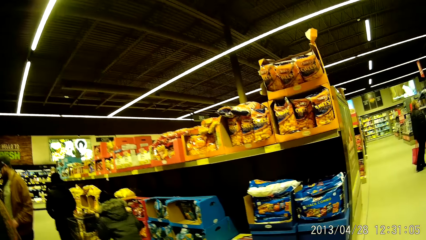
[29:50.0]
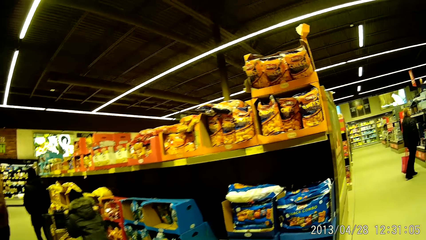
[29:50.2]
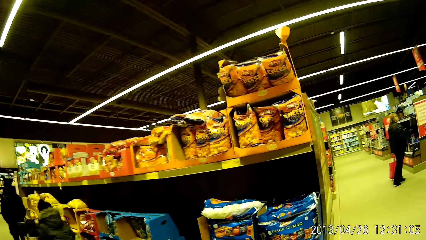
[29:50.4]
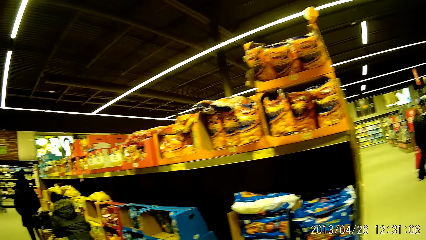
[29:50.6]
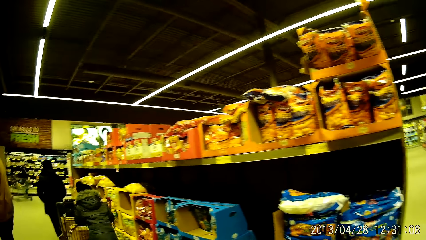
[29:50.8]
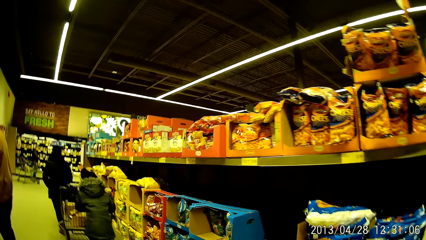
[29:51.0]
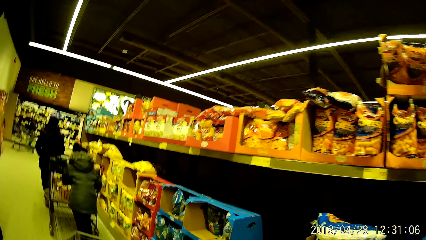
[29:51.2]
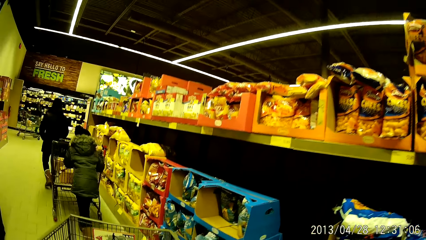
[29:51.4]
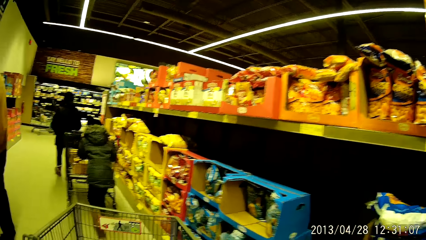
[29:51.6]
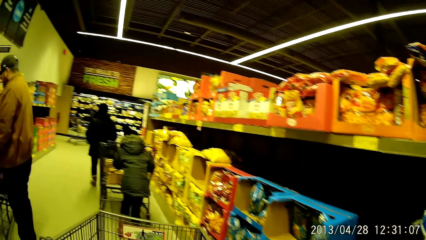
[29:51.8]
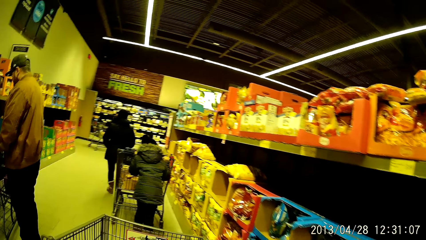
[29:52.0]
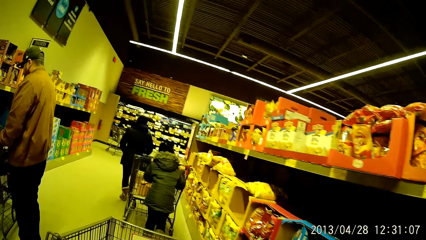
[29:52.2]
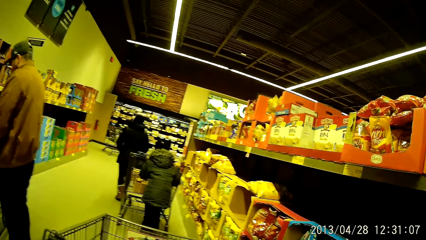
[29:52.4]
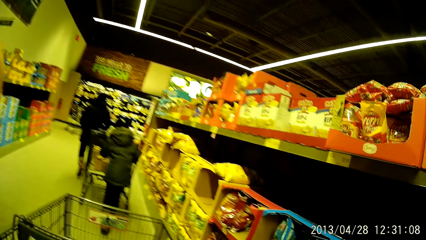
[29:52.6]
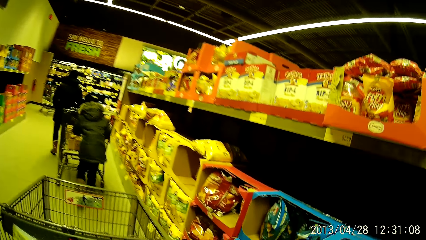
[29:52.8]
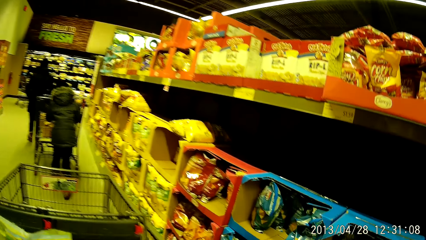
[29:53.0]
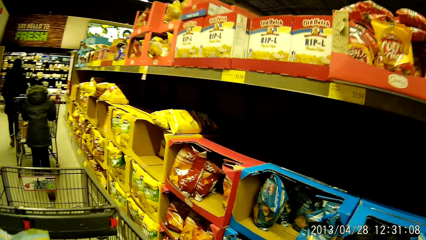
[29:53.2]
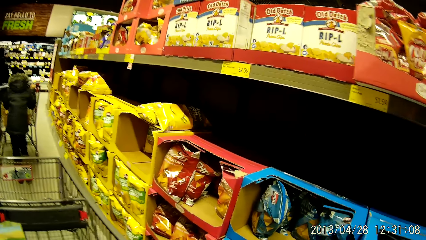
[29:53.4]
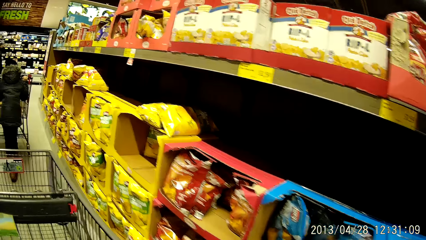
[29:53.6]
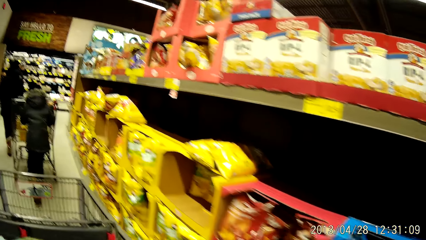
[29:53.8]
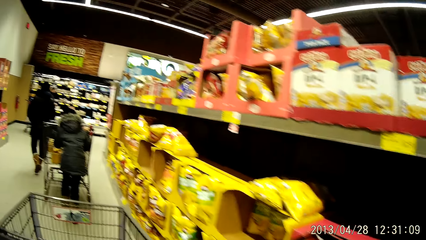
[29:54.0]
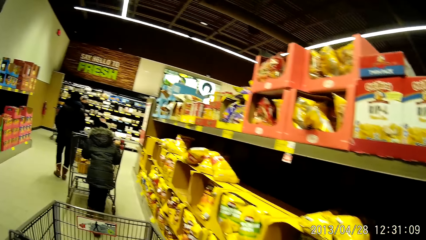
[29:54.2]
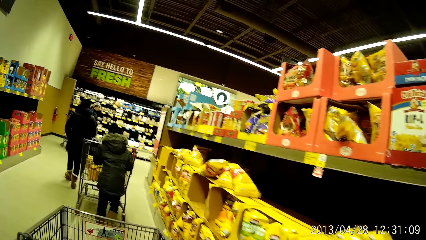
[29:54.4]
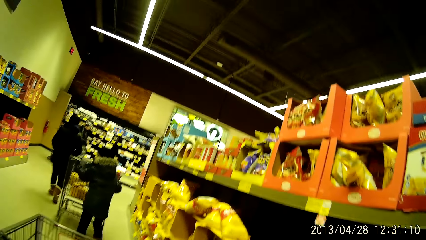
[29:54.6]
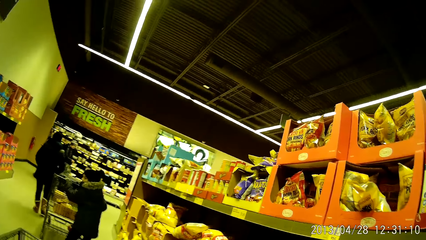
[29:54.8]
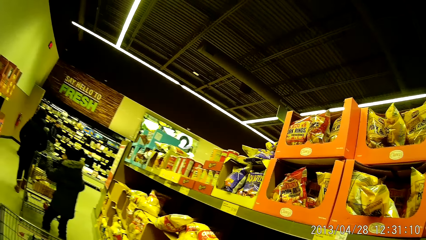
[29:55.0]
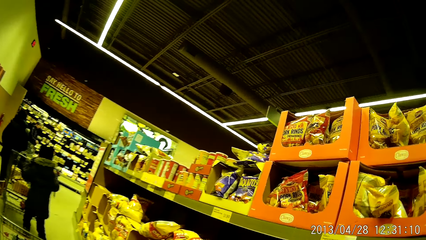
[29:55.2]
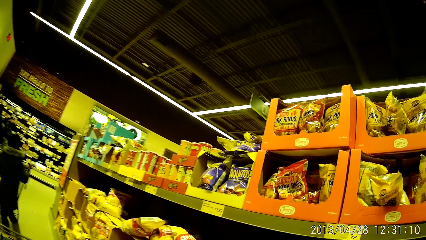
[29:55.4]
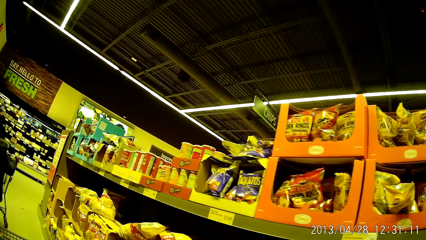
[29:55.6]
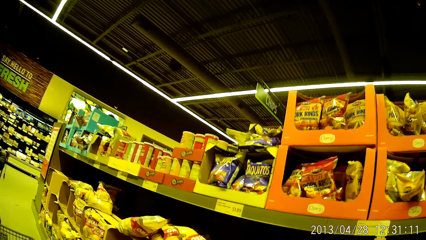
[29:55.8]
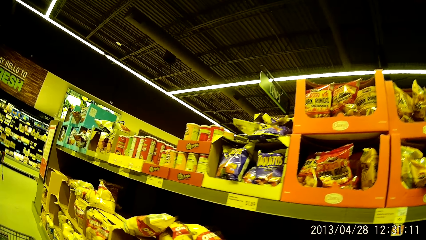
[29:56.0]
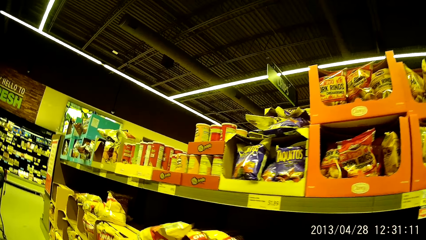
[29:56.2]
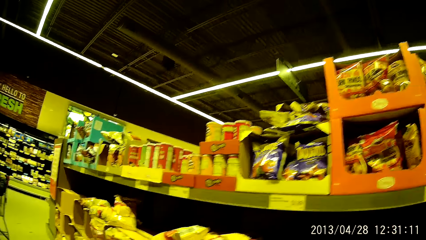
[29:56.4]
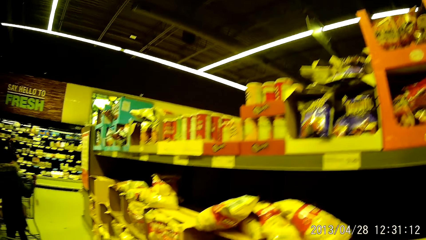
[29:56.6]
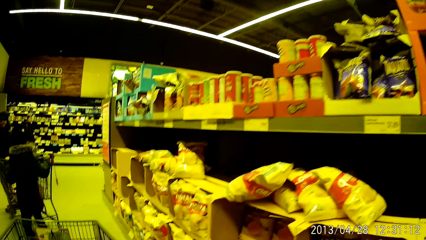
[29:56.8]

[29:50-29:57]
The camera wearer pushes a trolley around the store.
